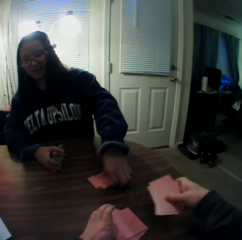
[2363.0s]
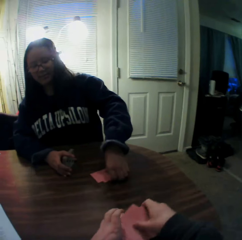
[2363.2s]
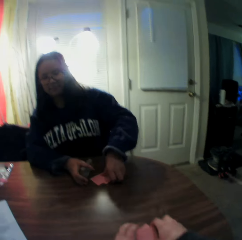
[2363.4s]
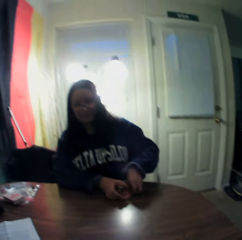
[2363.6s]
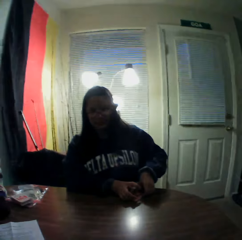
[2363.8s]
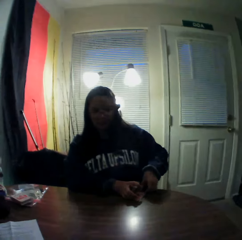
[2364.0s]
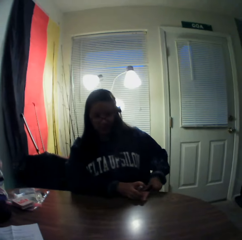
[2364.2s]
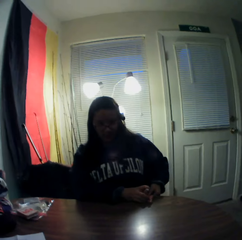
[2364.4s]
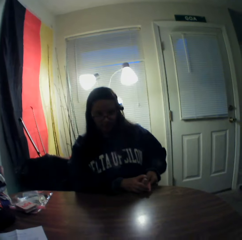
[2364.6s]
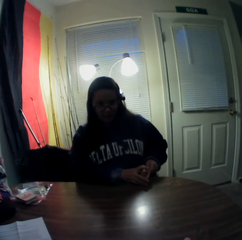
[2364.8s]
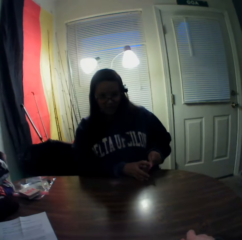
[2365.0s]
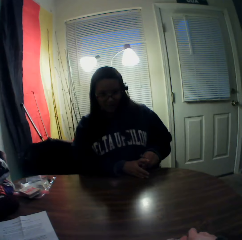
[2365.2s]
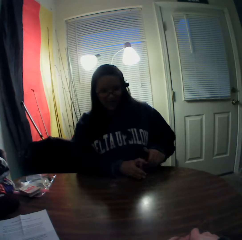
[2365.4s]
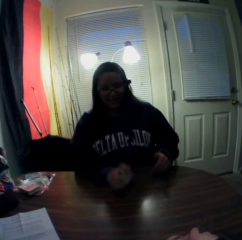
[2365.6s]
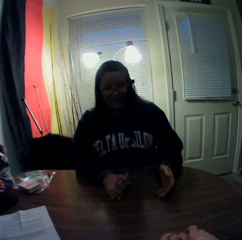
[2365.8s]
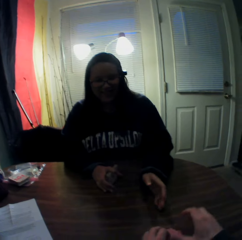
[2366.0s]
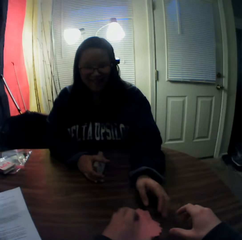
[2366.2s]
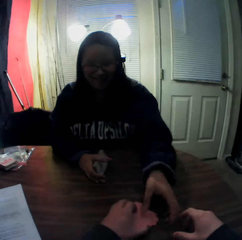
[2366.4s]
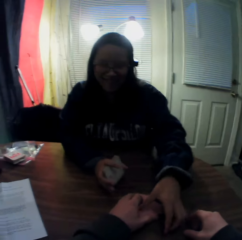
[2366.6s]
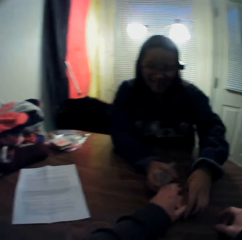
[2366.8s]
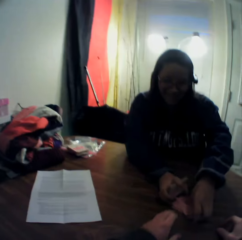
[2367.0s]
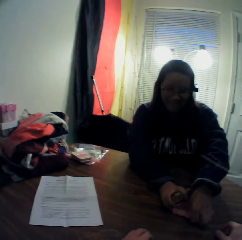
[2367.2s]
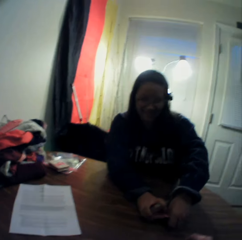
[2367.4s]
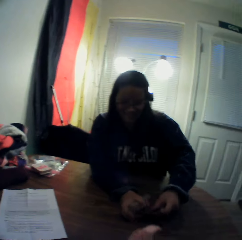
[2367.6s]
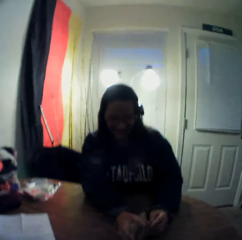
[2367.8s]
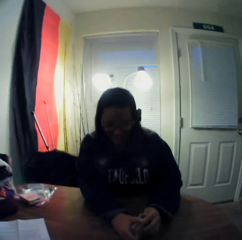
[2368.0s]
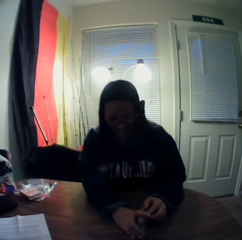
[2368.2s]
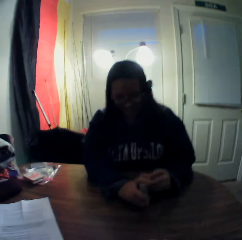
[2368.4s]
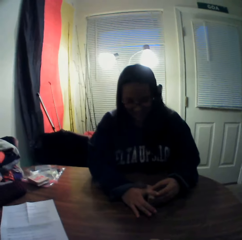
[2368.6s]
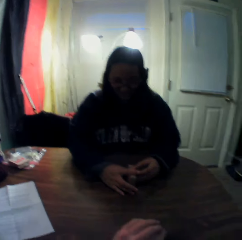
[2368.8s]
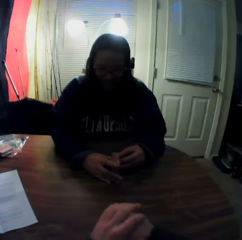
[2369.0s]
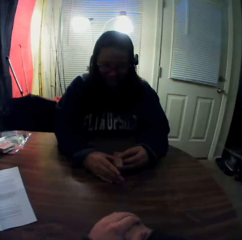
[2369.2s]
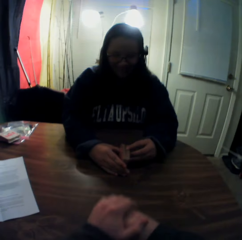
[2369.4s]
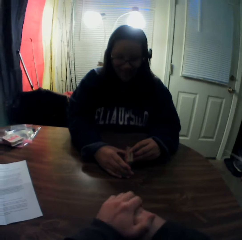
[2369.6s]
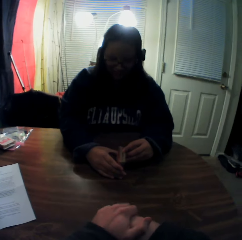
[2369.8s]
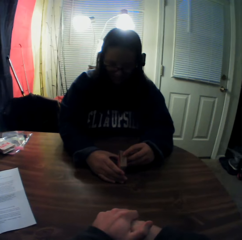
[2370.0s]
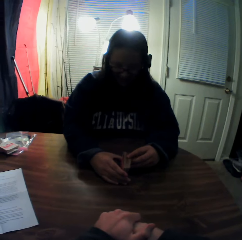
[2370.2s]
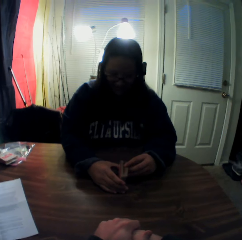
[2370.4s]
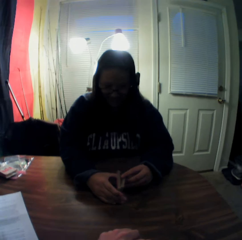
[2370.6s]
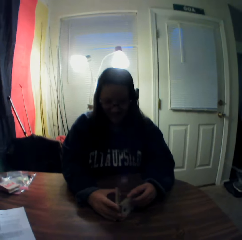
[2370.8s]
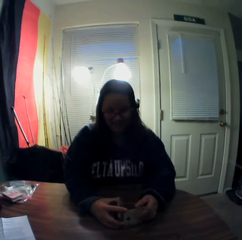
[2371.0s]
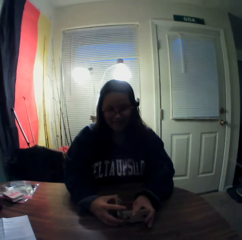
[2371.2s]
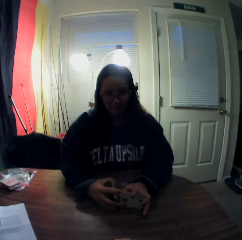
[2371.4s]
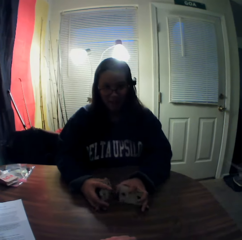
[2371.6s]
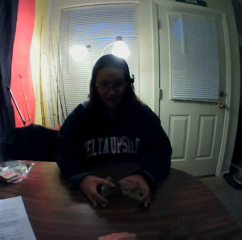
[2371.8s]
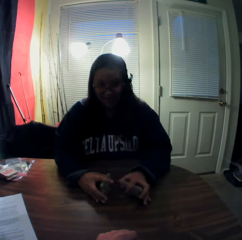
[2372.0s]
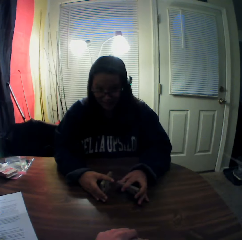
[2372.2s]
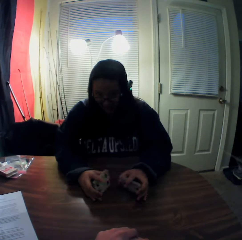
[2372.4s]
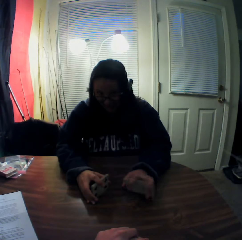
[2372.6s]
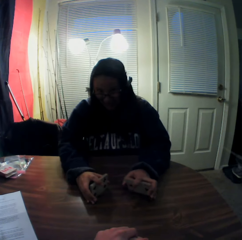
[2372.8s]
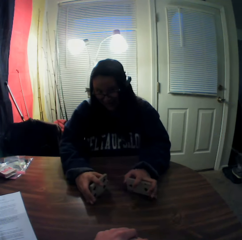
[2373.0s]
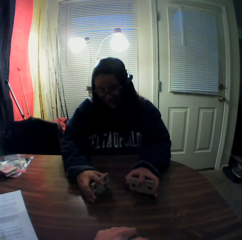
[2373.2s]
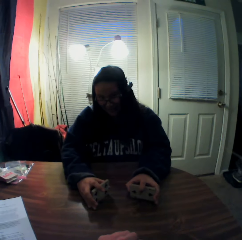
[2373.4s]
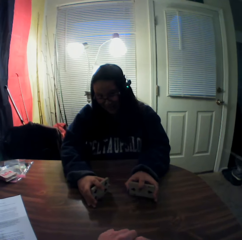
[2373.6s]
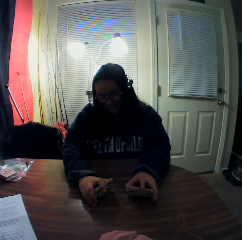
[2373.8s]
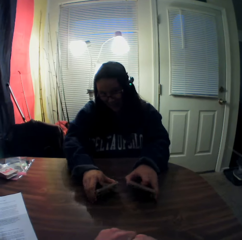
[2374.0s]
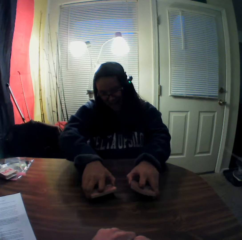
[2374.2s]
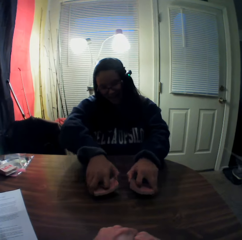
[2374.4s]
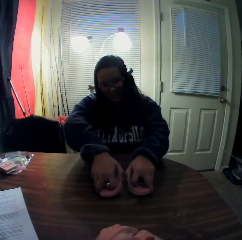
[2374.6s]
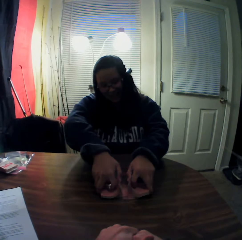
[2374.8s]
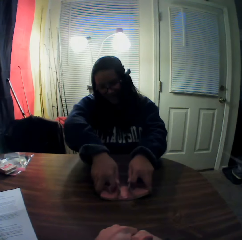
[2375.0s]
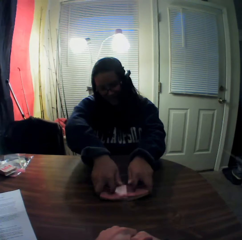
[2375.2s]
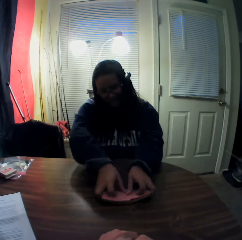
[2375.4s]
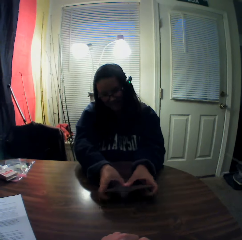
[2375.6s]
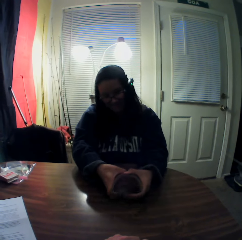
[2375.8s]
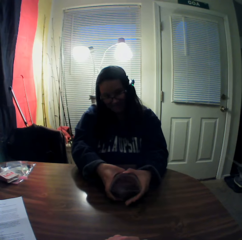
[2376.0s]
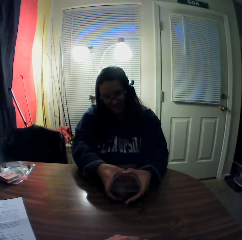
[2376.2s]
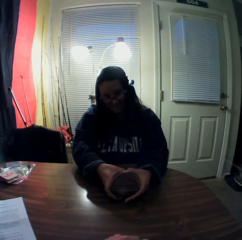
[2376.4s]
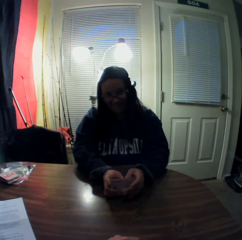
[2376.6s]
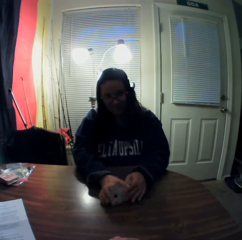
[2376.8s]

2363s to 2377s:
The camera wearer picks the playing cards from the table. A woman picks playing cards from the camera wearer. The camera wearer passes the stacks of cards to the woman. The woman holds the playing cards on the table, divides the stack of cards, picks some cards from the deck, holds the playing cards with both hands, and shuffles the stack of cards on the table with both hands.

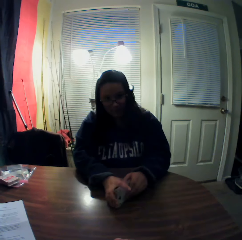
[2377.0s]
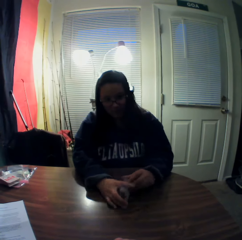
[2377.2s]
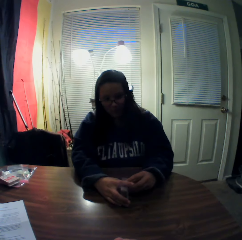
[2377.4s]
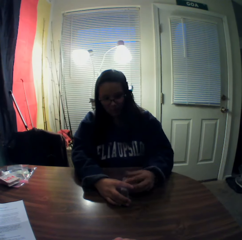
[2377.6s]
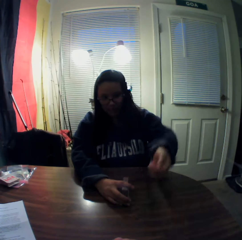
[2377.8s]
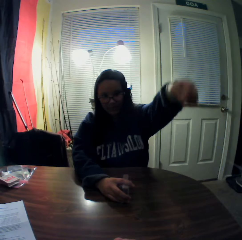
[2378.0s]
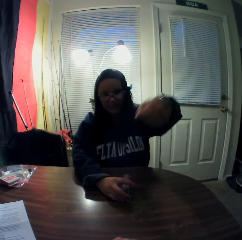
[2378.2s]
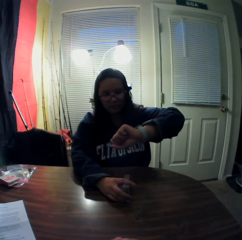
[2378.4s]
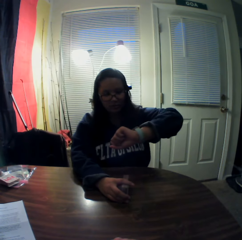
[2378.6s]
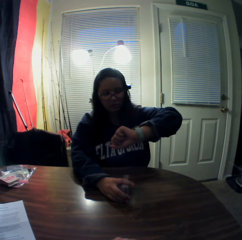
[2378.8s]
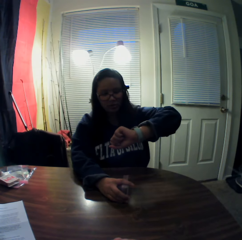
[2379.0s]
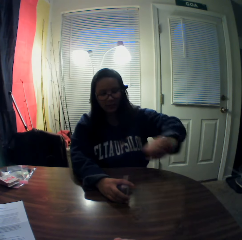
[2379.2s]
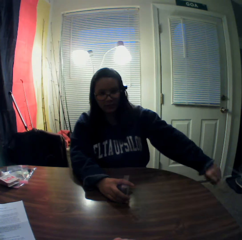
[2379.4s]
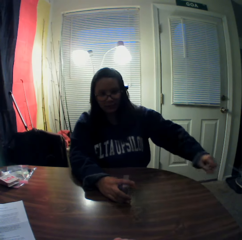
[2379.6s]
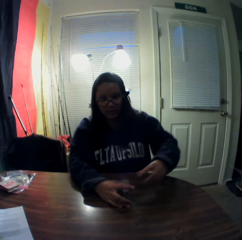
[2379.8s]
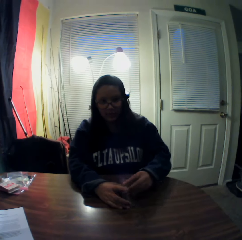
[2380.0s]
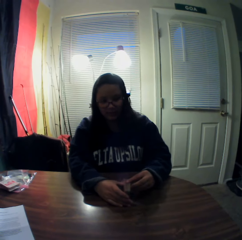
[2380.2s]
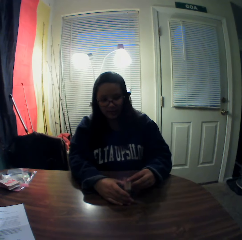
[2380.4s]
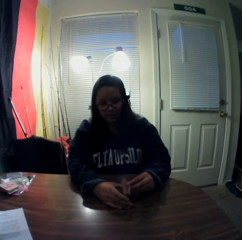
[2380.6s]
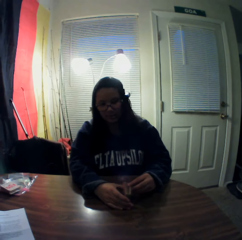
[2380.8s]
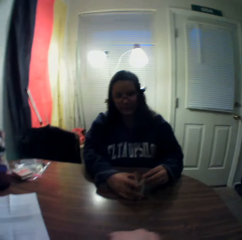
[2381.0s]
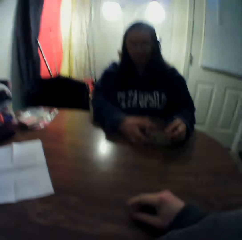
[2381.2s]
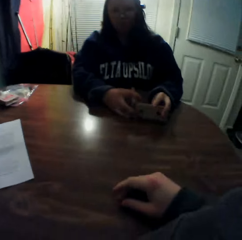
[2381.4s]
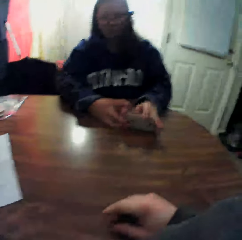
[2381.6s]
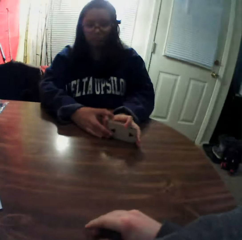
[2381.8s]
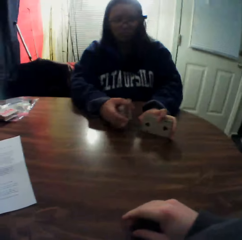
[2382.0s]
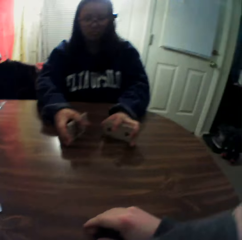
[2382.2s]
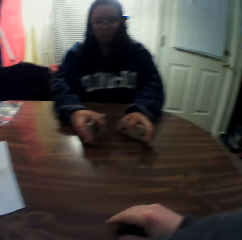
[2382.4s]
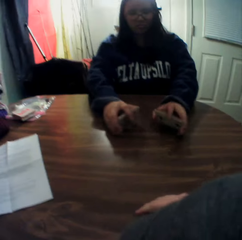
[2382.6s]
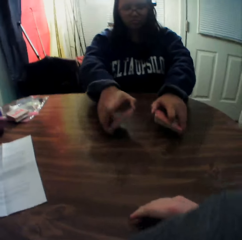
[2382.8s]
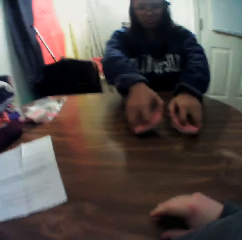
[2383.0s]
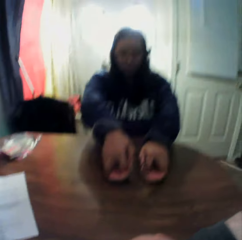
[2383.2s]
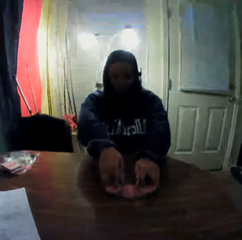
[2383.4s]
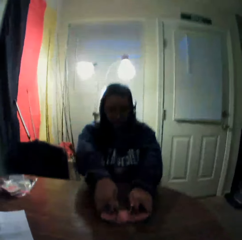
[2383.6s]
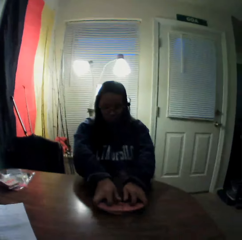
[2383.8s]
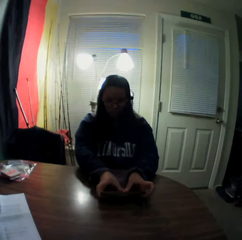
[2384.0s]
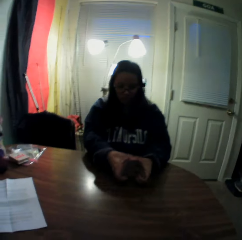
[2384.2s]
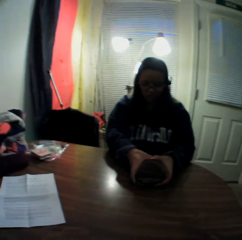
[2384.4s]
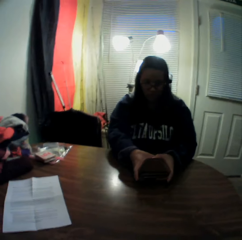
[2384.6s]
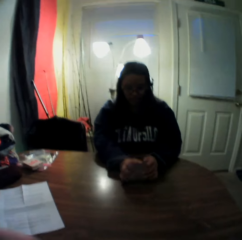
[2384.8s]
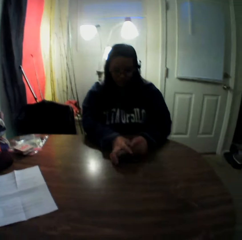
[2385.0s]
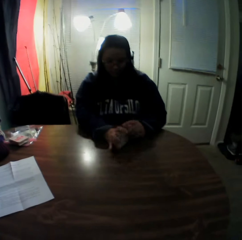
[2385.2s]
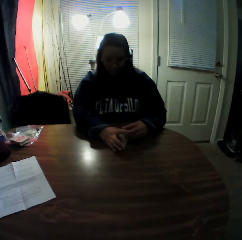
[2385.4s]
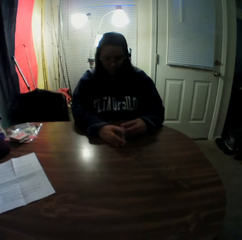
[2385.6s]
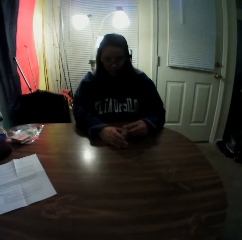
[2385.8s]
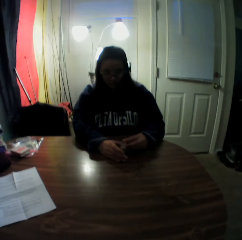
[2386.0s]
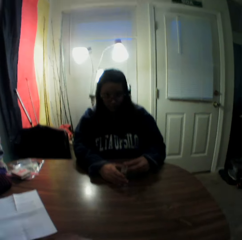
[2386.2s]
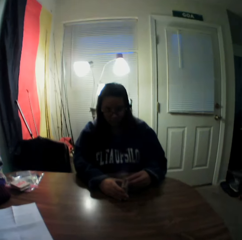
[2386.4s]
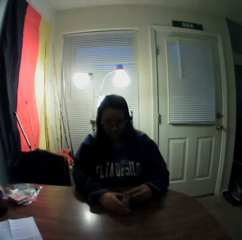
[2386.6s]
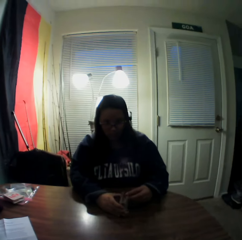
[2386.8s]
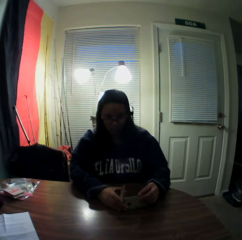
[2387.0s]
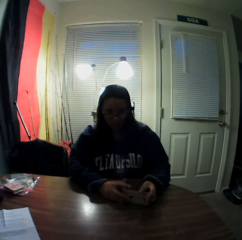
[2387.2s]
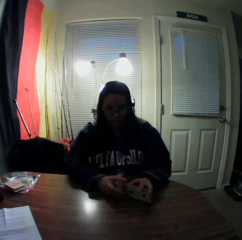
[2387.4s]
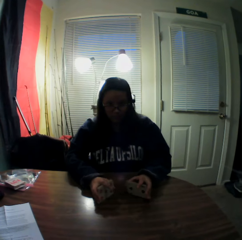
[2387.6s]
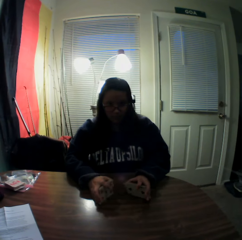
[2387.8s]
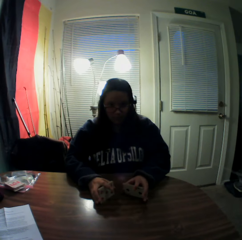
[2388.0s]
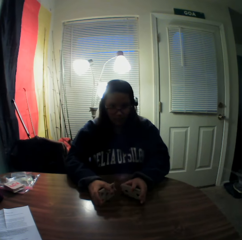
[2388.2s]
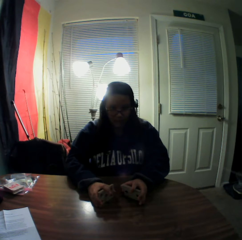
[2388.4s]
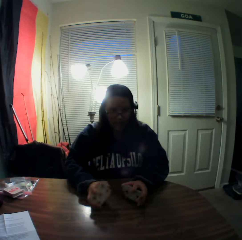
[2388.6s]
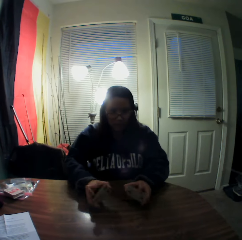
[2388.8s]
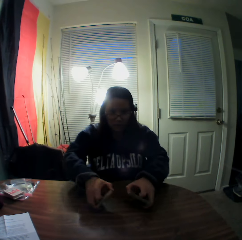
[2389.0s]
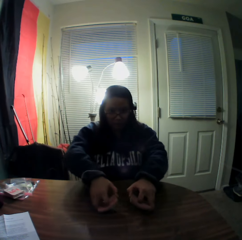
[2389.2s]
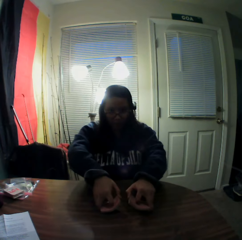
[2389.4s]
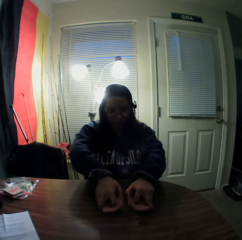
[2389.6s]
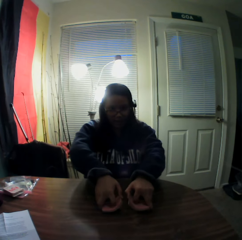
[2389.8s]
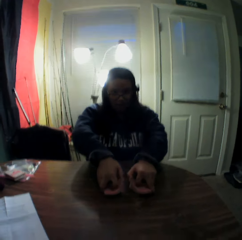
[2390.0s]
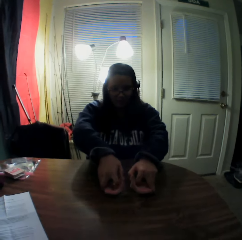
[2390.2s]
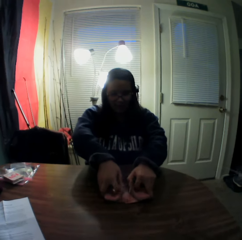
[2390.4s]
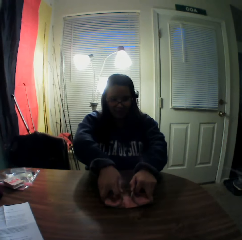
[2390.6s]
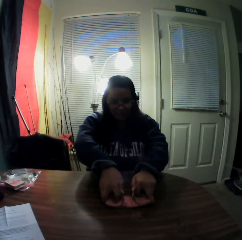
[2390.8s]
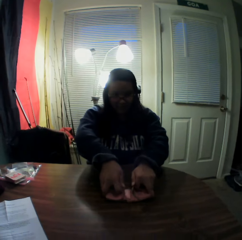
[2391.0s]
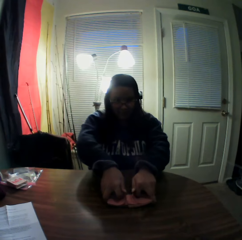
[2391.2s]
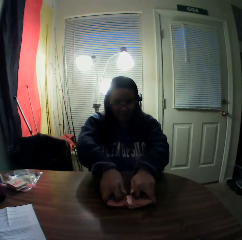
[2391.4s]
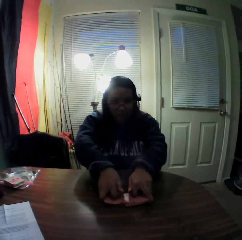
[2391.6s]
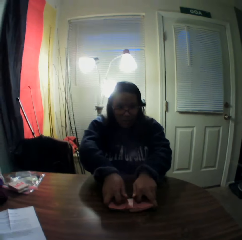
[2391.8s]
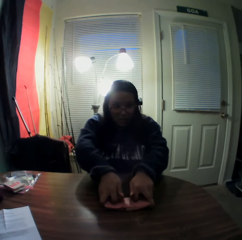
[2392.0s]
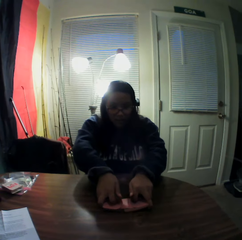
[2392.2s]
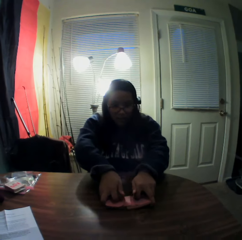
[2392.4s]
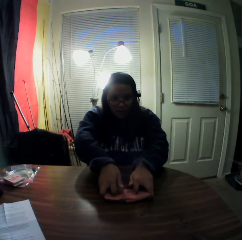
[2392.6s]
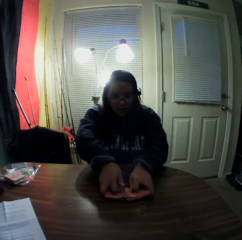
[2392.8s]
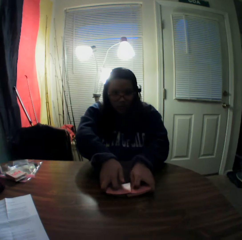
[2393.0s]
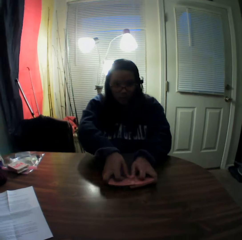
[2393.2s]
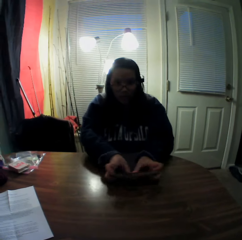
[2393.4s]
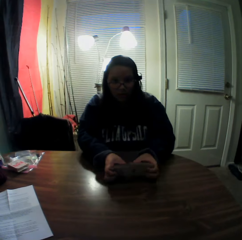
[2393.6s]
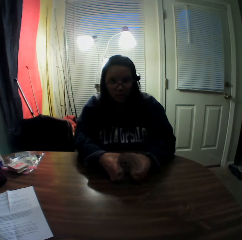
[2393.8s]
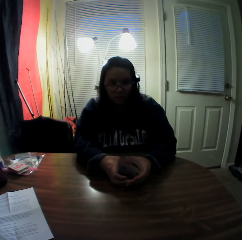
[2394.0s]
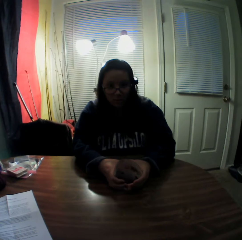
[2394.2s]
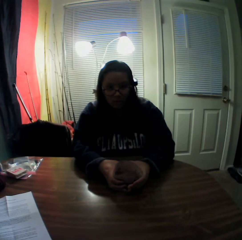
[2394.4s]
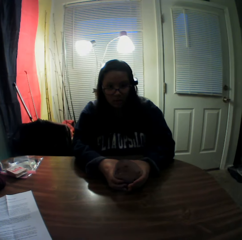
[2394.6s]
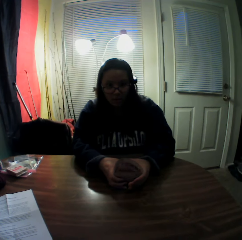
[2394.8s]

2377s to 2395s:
The woman checks the wristwatch on her left hand. She picks some cards from the deck, holds the playing cards with both hands and shuffles the stack of cards on the table with both hands. She picks some cards from the deck and shuffles the playing cards on the table.
